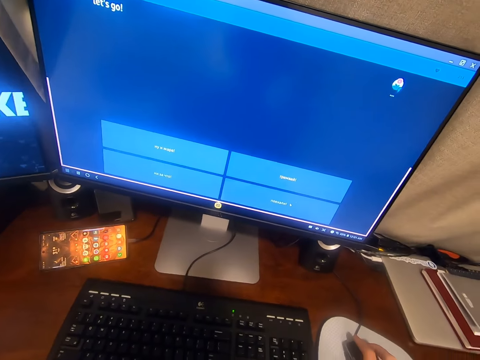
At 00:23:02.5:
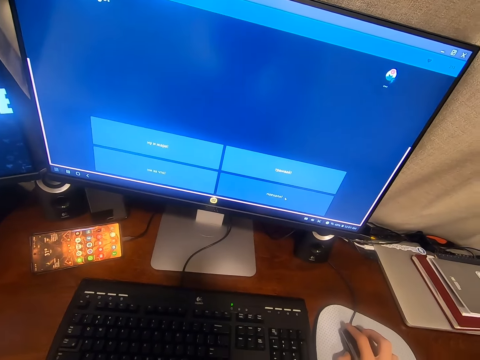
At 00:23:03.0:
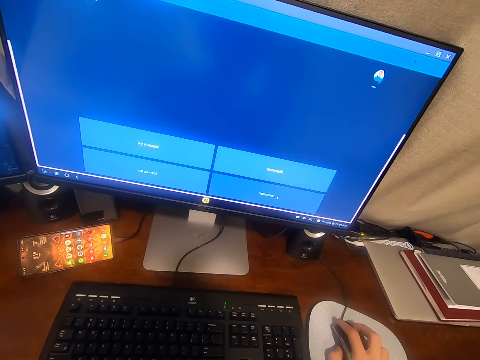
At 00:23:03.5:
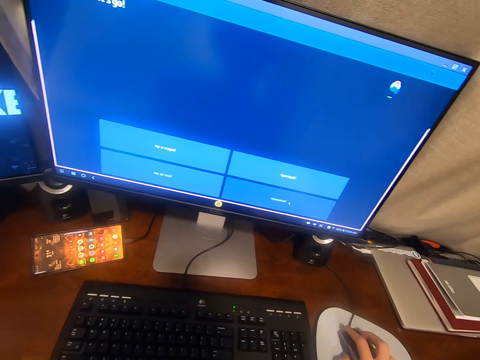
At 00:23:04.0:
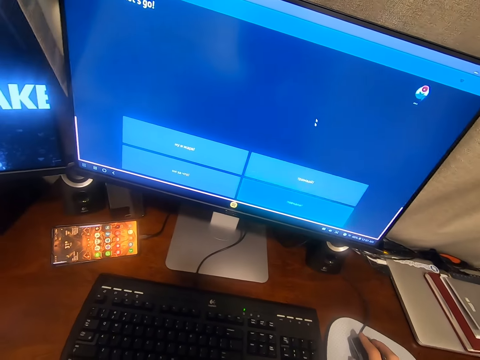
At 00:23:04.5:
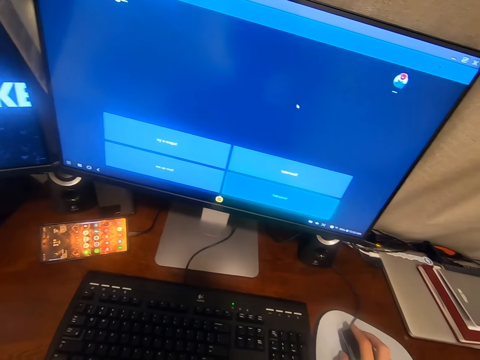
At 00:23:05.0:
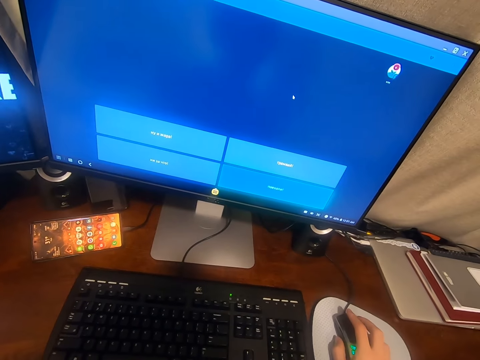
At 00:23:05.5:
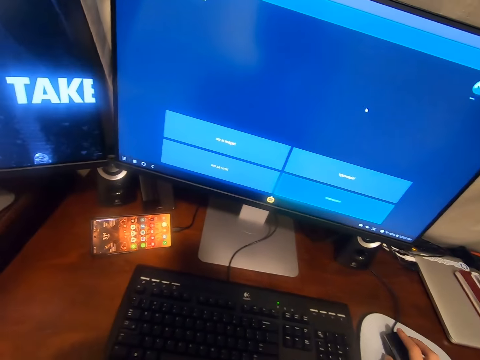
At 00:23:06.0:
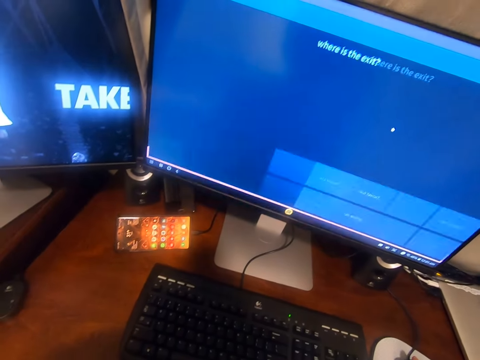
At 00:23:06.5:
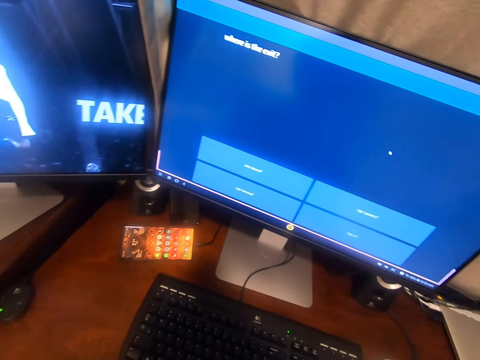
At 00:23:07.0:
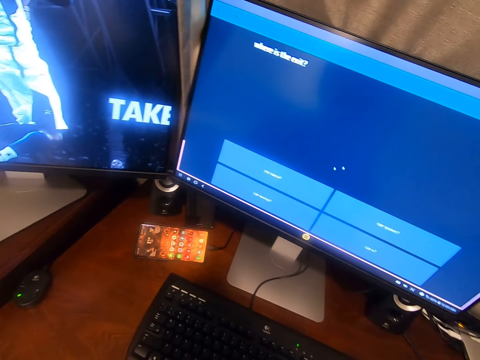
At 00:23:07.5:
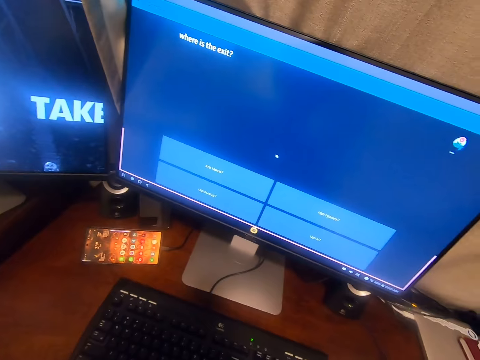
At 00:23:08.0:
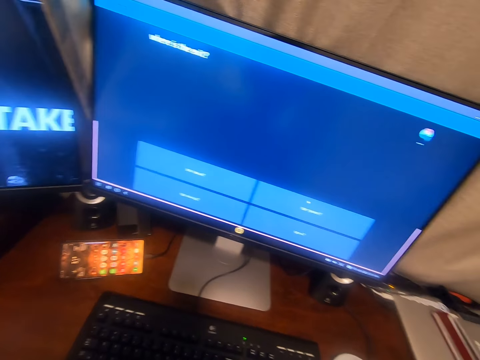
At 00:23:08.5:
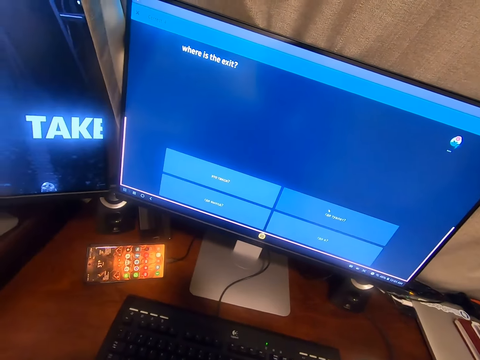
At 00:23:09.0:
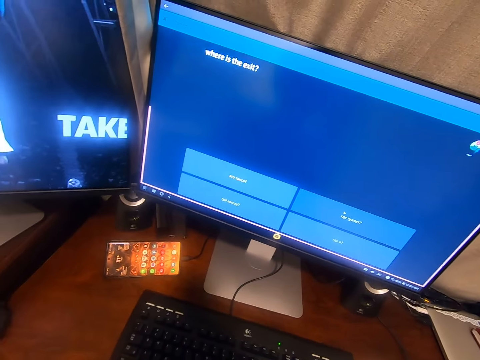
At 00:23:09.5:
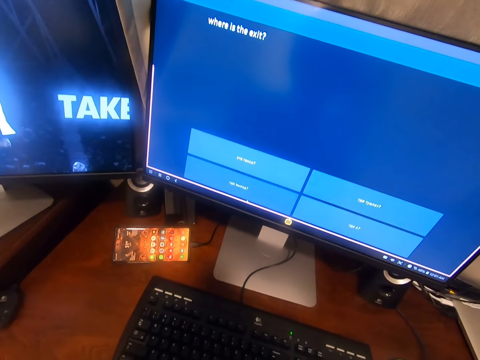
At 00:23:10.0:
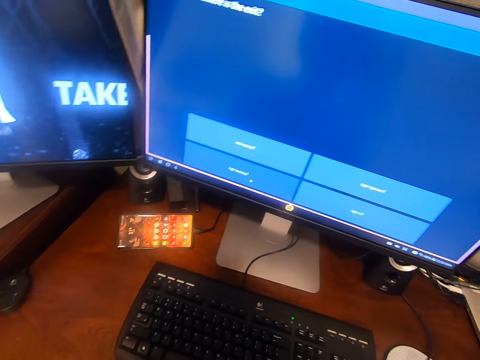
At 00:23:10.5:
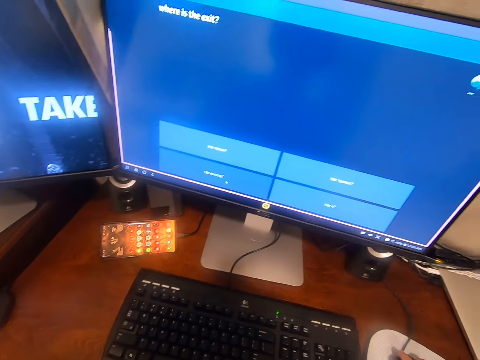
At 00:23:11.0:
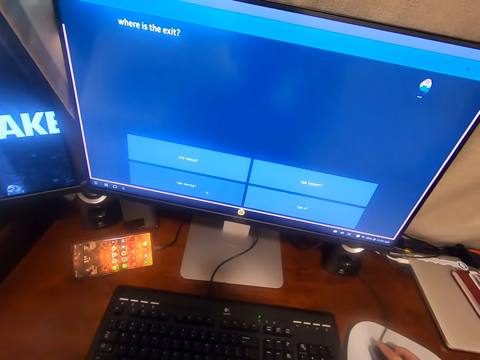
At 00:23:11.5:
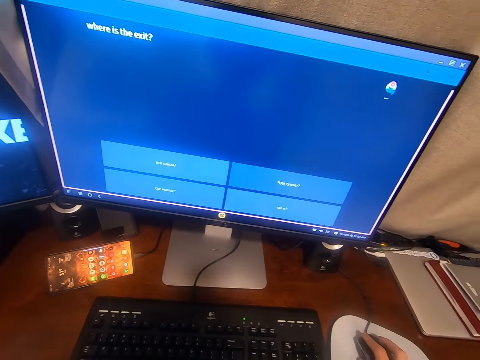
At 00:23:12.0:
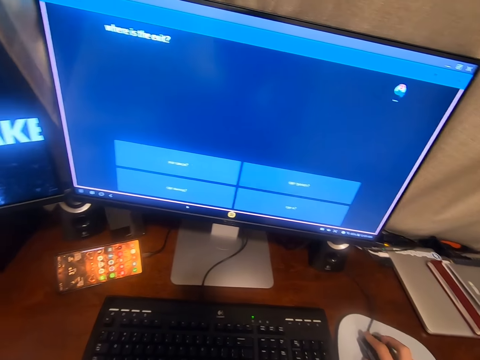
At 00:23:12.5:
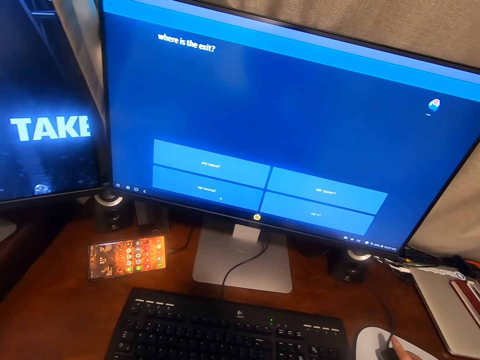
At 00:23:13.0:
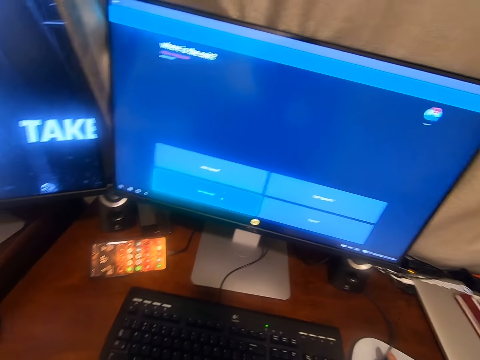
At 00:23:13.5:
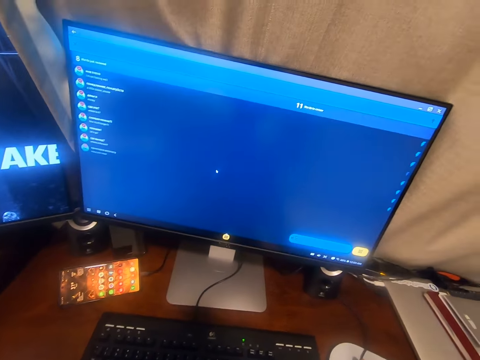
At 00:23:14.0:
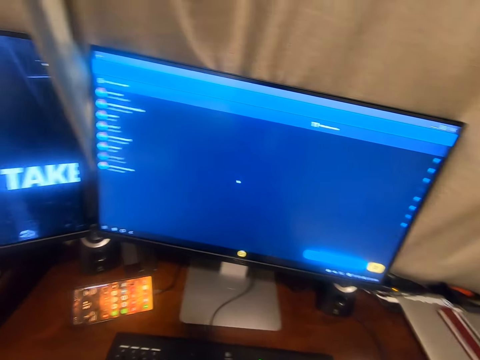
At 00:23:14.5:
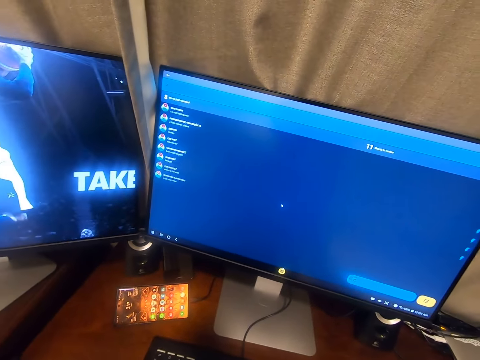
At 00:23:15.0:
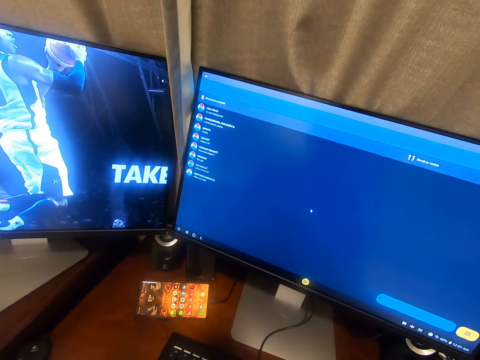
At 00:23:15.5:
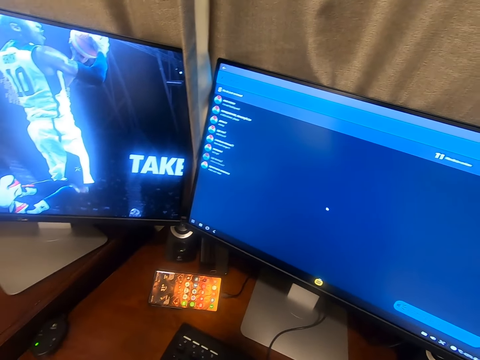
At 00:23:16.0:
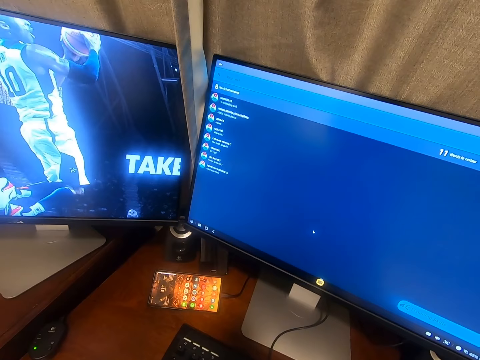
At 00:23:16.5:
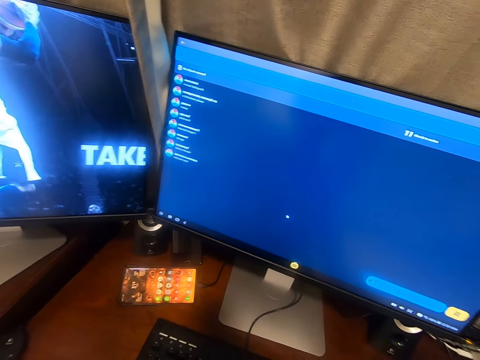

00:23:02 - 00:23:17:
The camera wearer clicks on the mouse. They move the cursor on the computer. They click on the mouse. They move the cursor on the computer.

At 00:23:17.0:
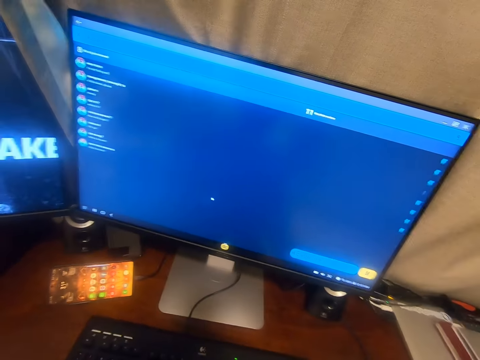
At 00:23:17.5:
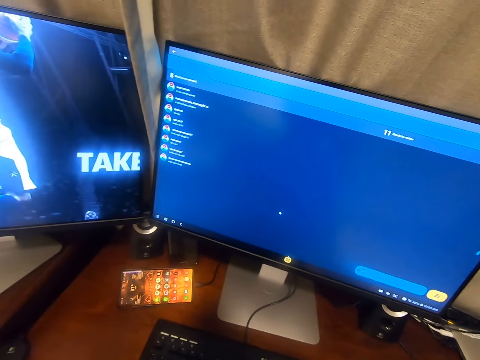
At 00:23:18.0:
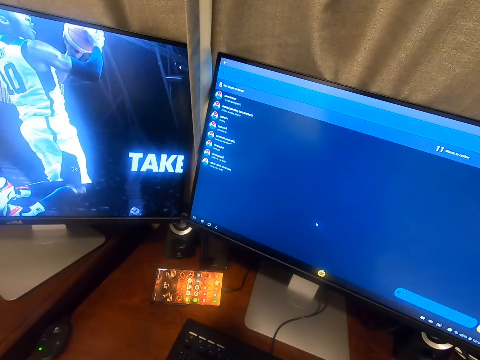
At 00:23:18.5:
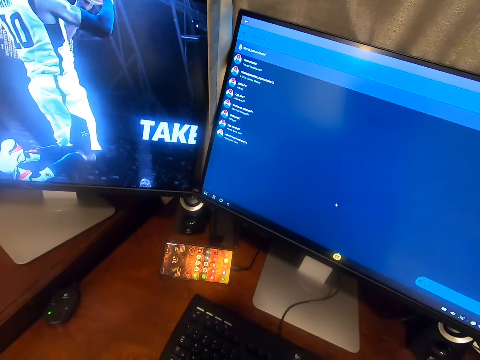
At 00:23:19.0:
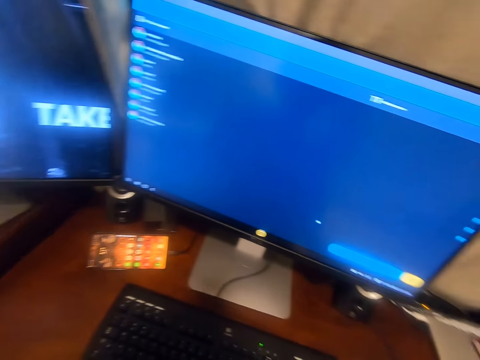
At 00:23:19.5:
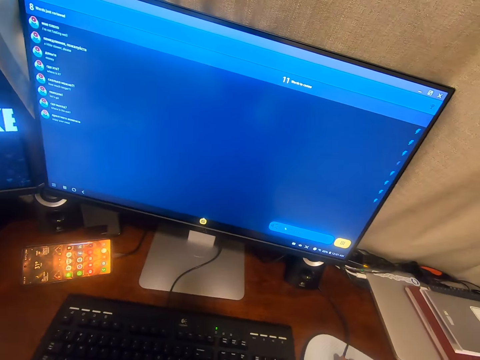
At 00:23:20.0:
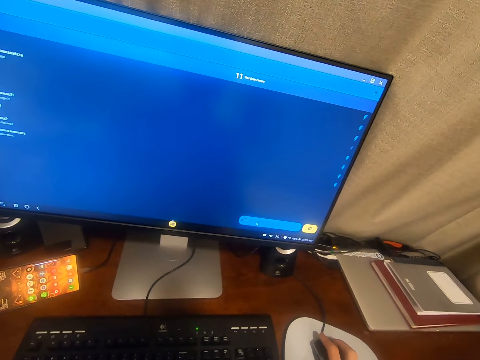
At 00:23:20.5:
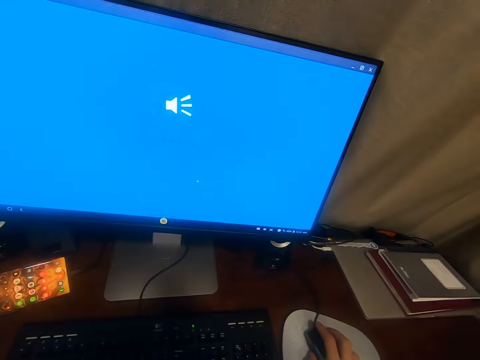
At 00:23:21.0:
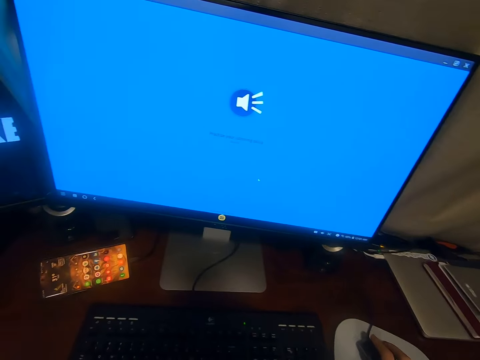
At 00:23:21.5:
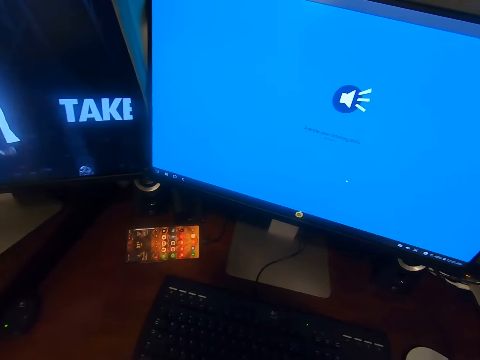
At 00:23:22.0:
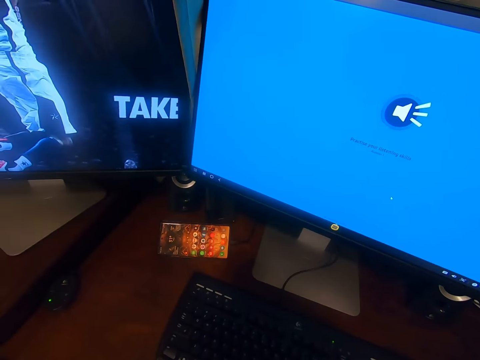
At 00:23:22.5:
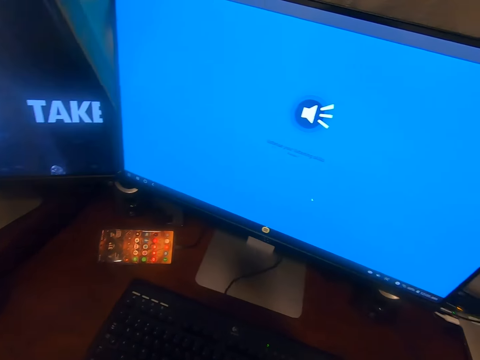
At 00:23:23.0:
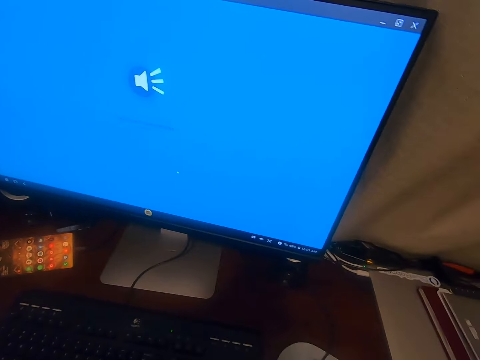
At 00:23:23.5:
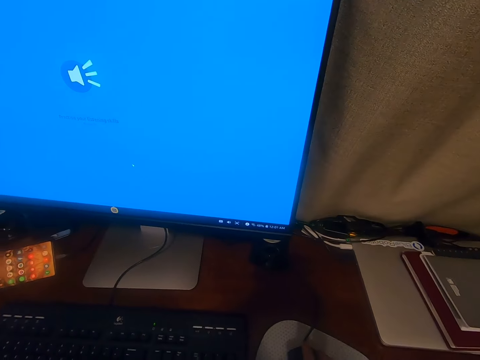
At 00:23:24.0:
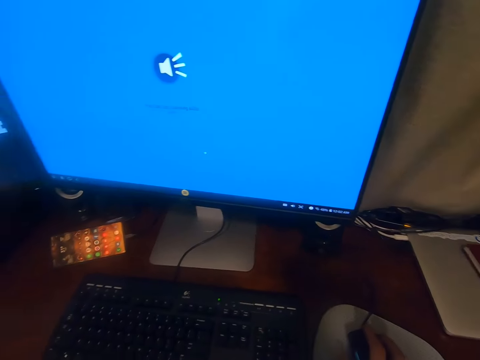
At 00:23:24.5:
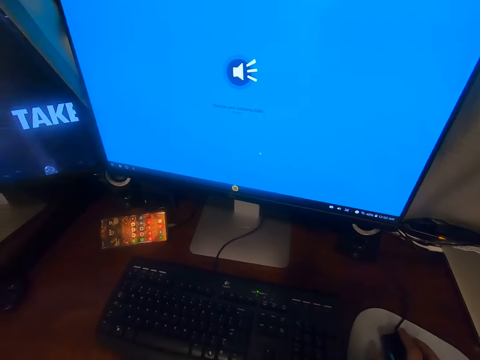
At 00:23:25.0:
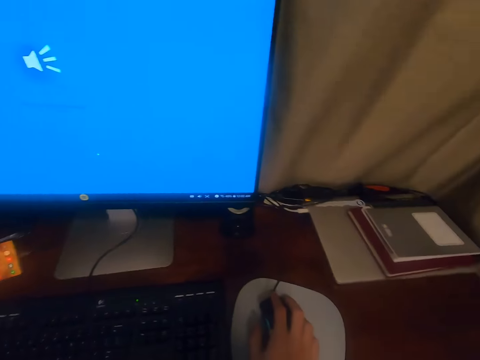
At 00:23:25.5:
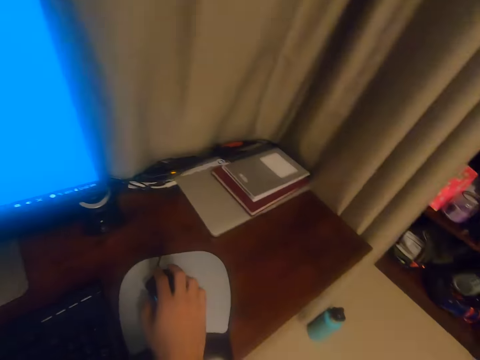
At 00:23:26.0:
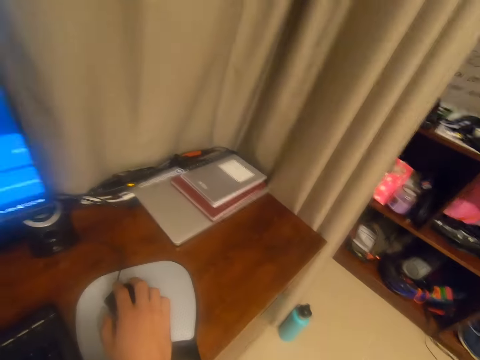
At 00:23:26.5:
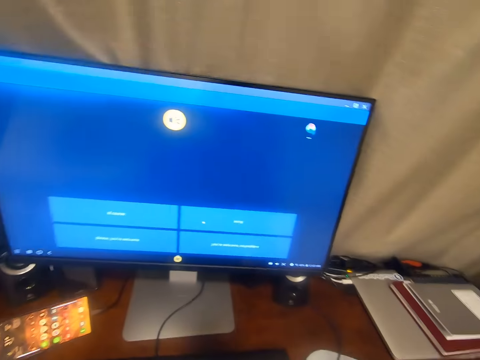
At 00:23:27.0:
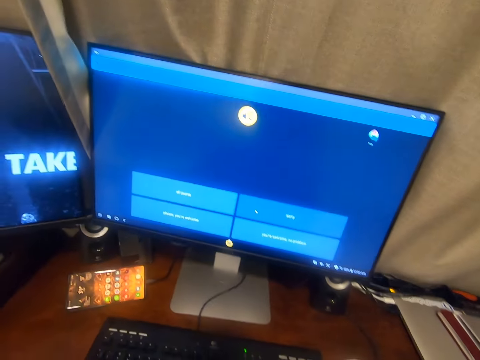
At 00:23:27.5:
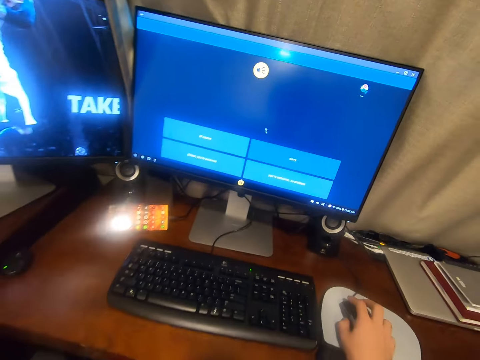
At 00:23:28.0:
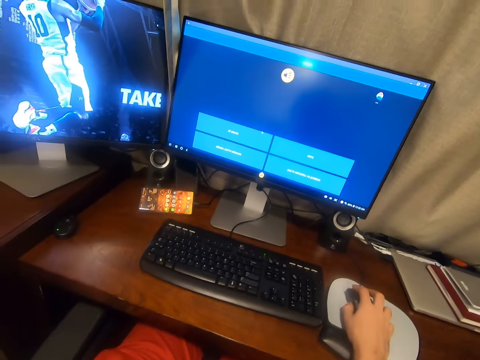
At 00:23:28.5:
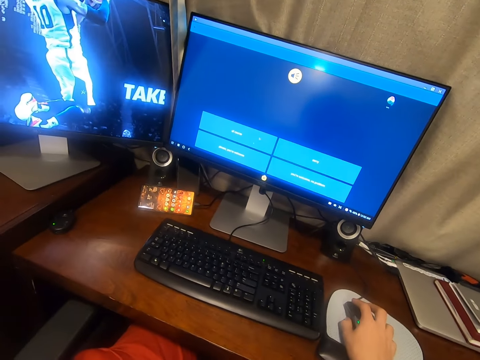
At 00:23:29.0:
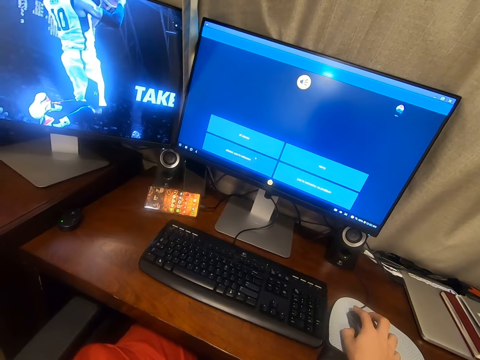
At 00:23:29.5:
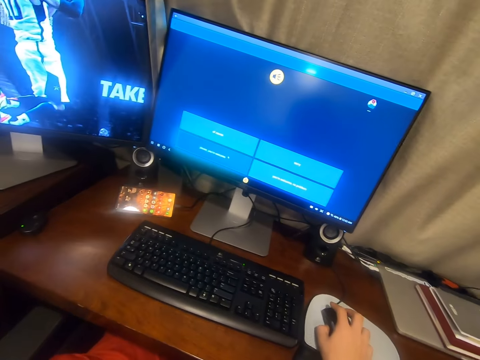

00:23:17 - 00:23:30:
The camera wearer clicks on the mouse. They move the cursor on the computer. They click on the mouse.
